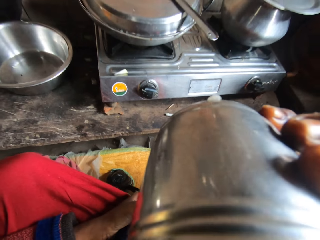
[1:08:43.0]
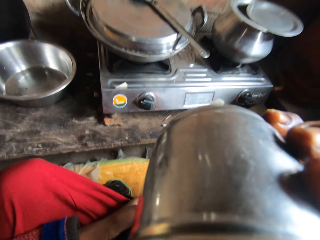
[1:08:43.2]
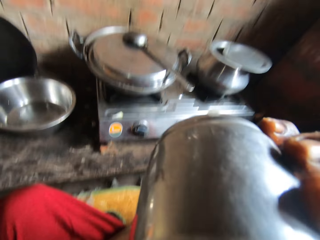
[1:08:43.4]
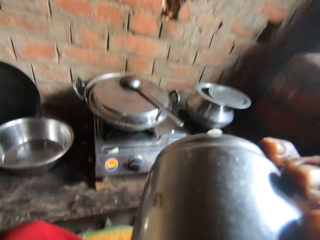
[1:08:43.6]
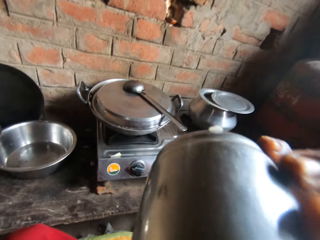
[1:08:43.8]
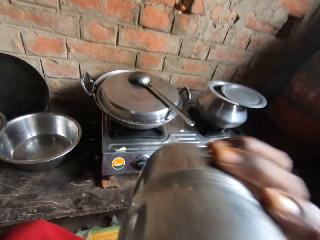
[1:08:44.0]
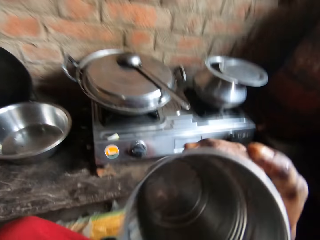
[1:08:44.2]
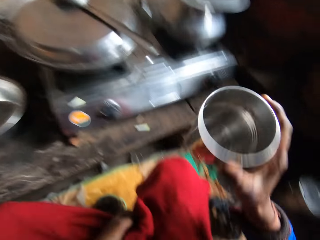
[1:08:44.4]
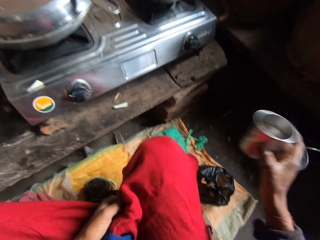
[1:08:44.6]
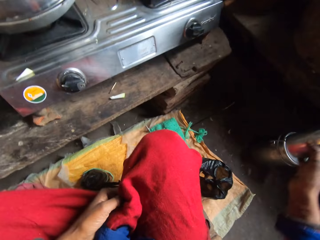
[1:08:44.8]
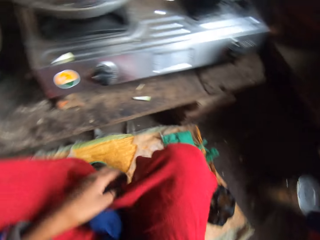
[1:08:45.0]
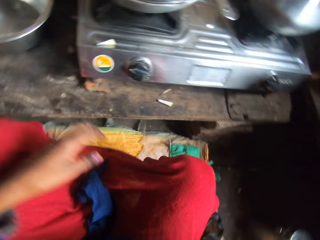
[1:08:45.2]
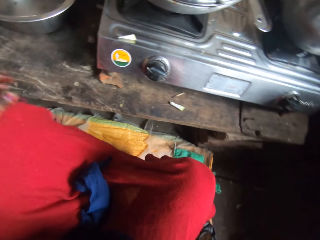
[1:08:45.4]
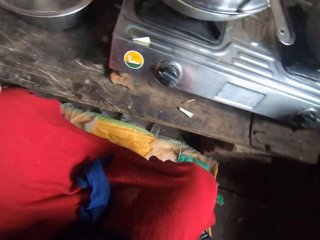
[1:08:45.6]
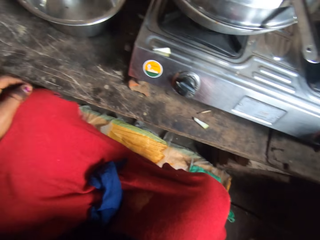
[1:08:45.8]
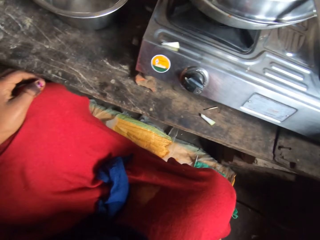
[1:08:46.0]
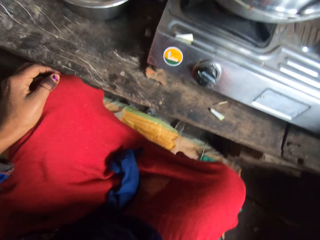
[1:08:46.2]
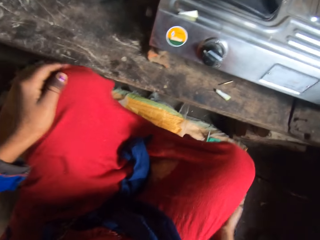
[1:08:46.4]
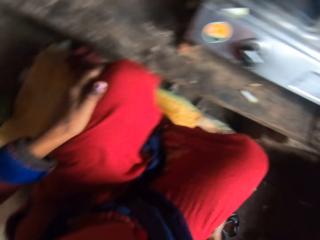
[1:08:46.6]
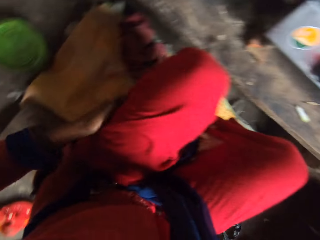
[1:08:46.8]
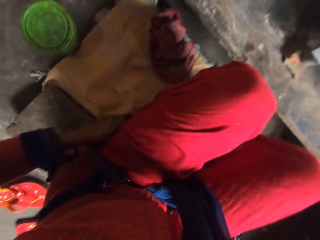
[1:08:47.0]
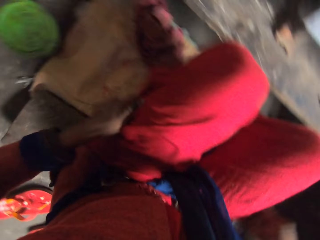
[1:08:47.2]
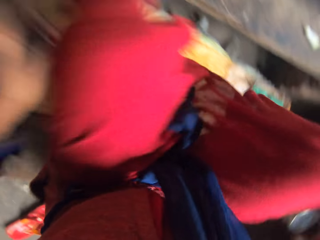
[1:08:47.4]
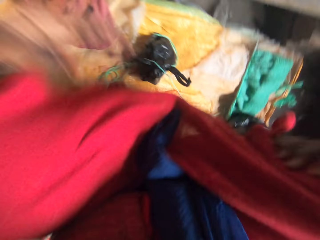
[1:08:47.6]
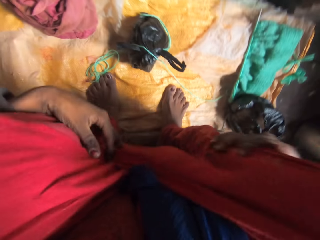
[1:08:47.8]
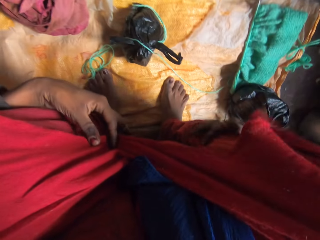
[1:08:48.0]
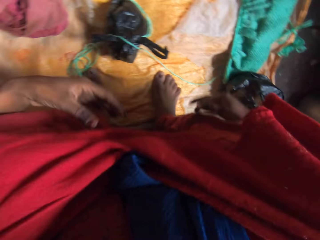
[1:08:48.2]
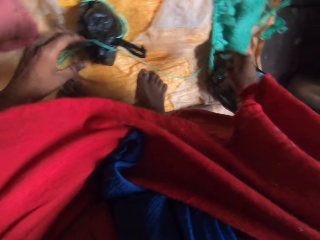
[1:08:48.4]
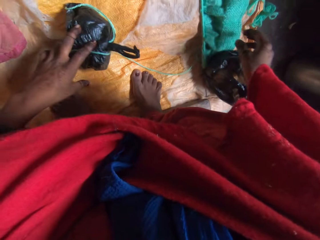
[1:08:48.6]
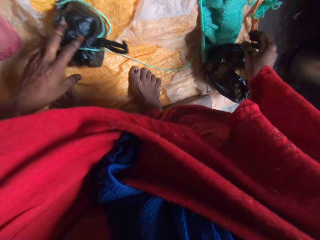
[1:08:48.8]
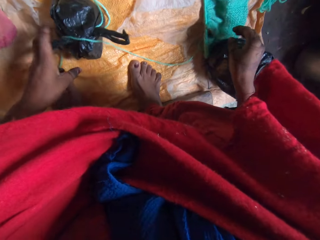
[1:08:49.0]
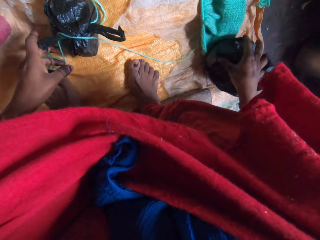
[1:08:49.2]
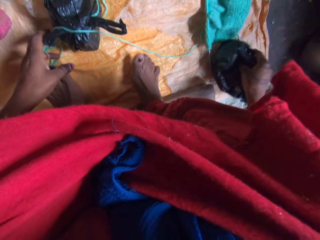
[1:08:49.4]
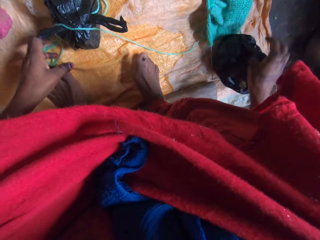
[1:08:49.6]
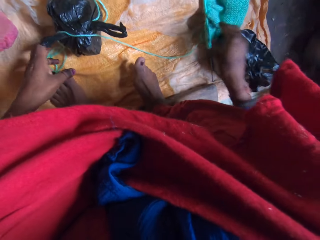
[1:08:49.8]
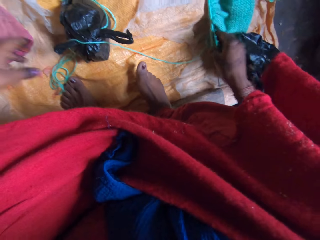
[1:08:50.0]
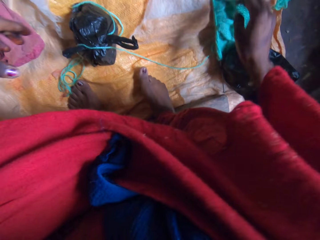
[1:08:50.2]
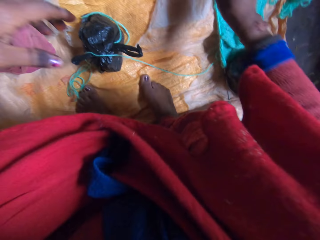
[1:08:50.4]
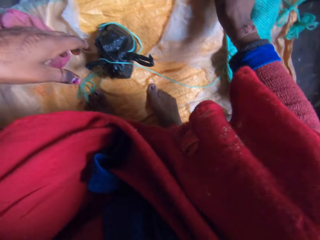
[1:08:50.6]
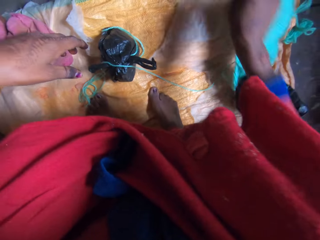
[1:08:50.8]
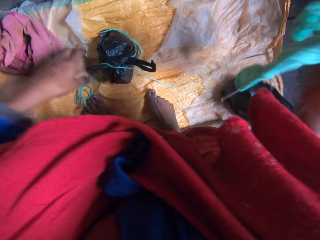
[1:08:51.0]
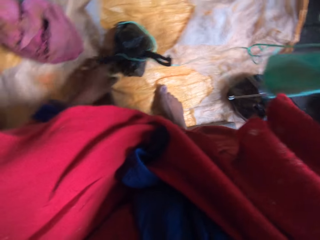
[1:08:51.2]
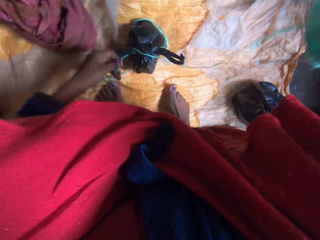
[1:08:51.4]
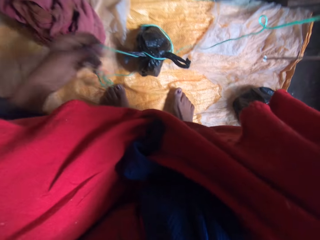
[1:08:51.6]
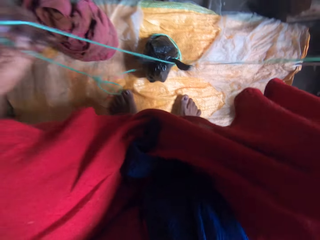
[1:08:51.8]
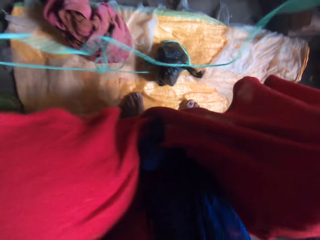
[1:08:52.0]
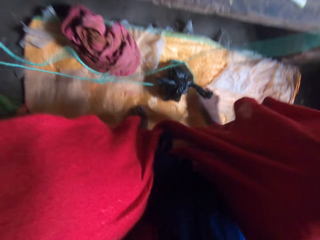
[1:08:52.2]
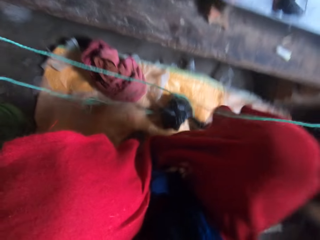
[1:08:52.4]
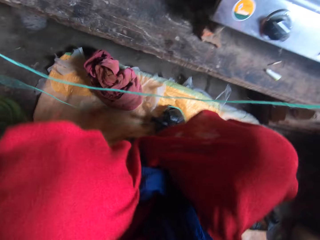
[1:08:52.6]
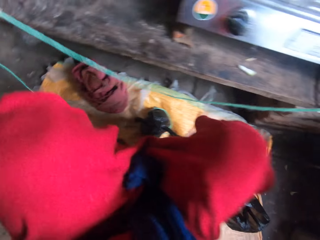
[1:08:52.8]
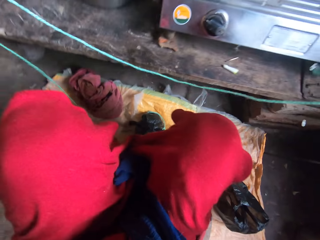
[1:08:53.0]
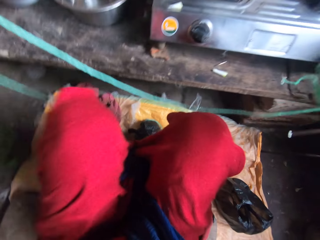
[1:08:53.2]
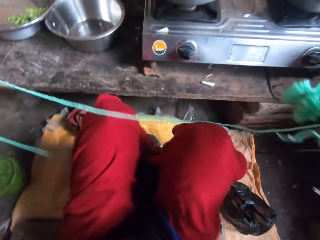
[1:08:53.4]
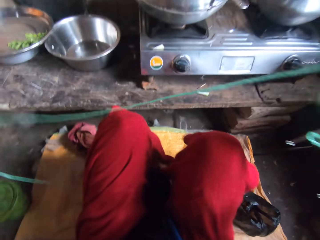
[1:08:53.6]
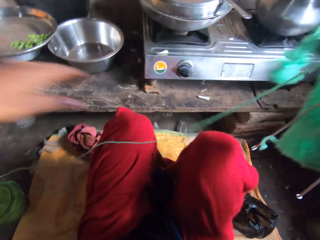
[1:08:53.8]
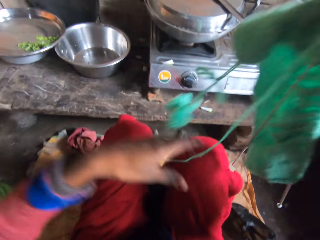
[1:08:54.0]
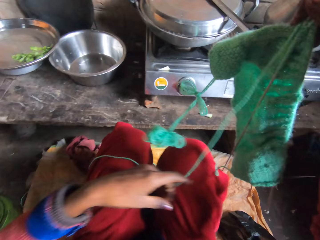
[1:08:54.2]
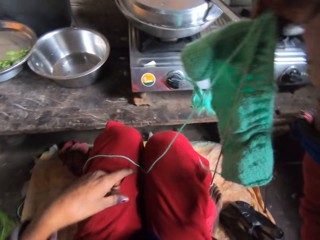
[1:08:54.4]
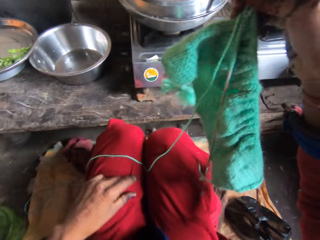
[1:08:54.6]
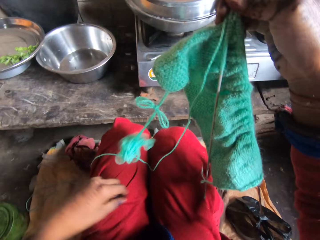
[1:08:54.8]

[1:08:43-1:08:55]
The camera wearer places the cup aside. She wipes her hands on her cloth. She looks around. She touches the nylon on the floor. She picks up the yarn or garment from the floor.

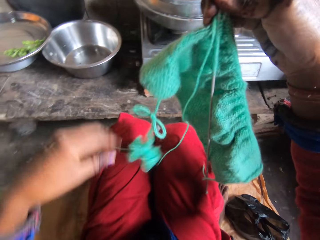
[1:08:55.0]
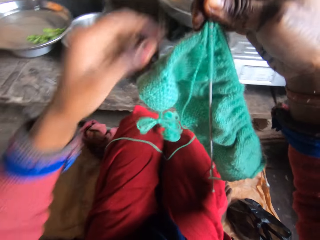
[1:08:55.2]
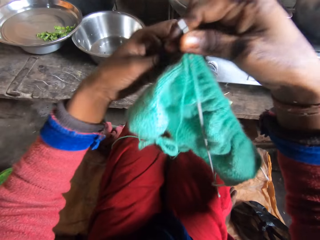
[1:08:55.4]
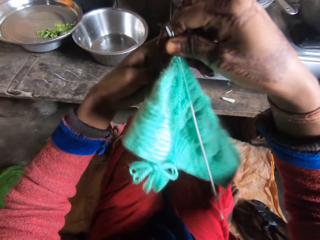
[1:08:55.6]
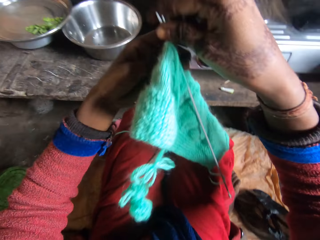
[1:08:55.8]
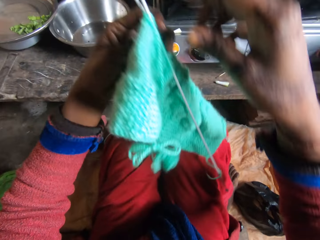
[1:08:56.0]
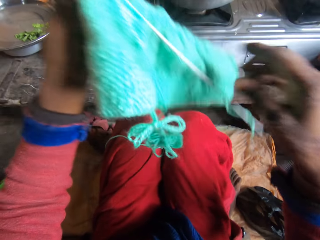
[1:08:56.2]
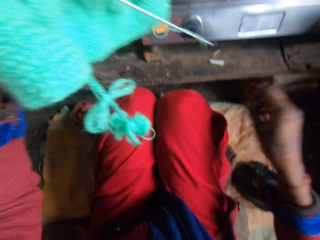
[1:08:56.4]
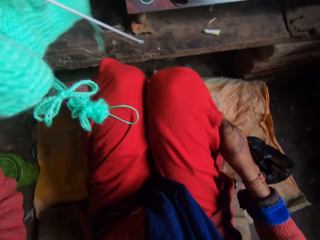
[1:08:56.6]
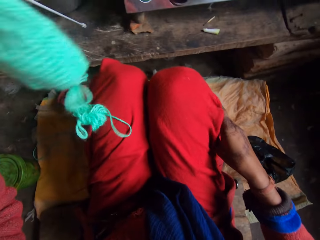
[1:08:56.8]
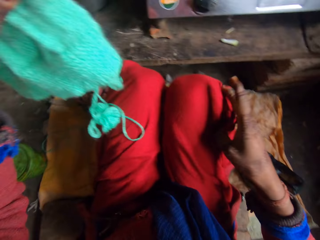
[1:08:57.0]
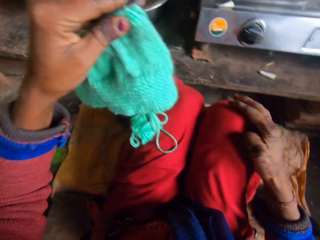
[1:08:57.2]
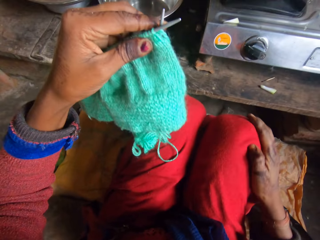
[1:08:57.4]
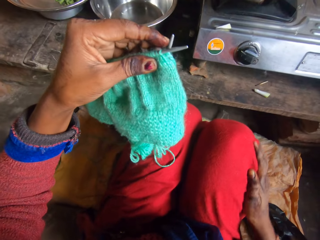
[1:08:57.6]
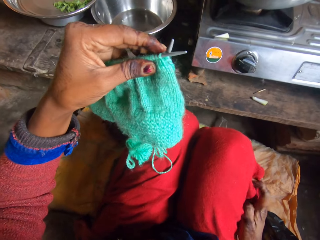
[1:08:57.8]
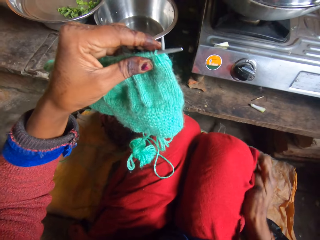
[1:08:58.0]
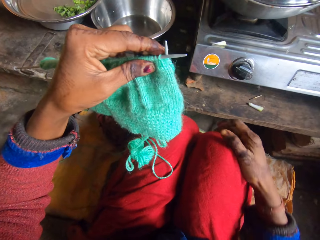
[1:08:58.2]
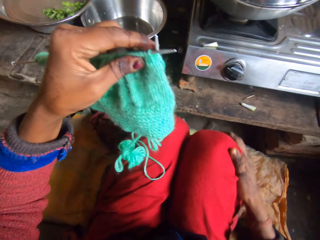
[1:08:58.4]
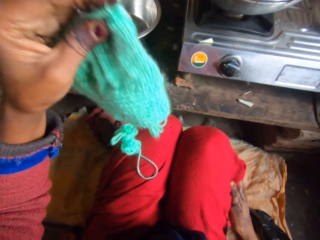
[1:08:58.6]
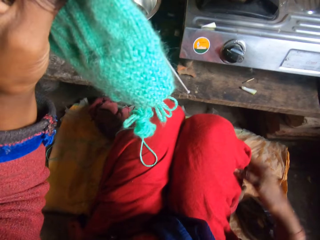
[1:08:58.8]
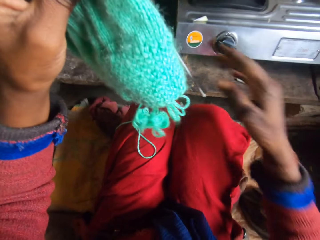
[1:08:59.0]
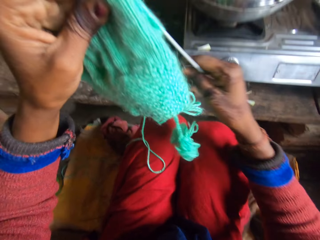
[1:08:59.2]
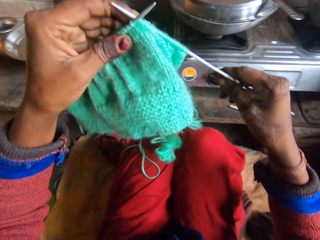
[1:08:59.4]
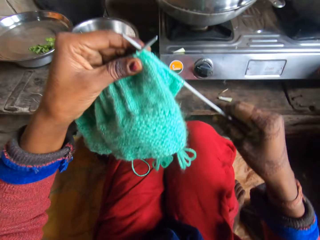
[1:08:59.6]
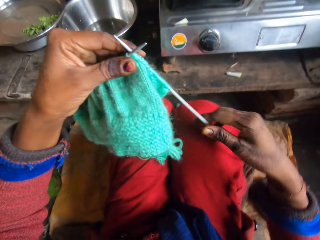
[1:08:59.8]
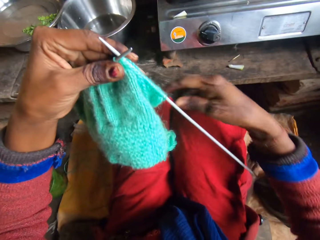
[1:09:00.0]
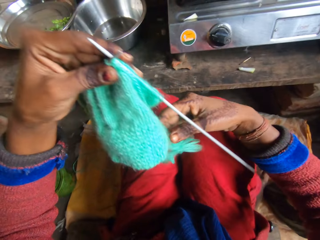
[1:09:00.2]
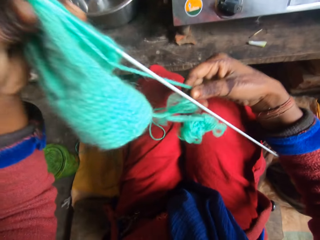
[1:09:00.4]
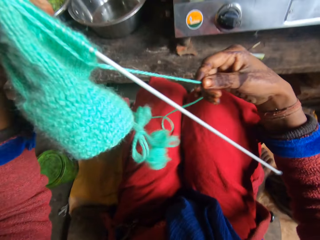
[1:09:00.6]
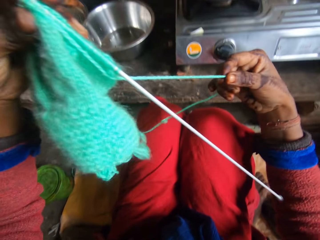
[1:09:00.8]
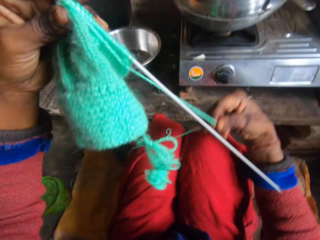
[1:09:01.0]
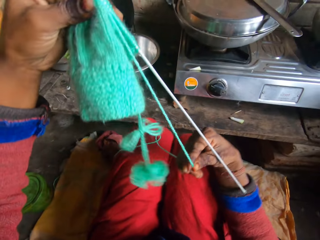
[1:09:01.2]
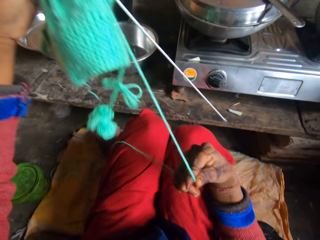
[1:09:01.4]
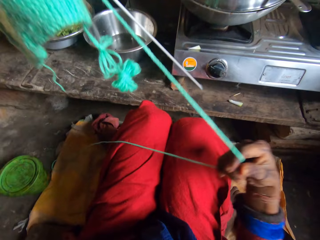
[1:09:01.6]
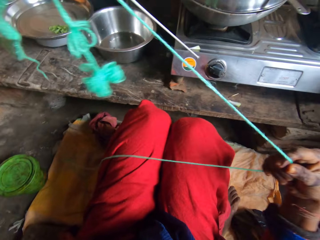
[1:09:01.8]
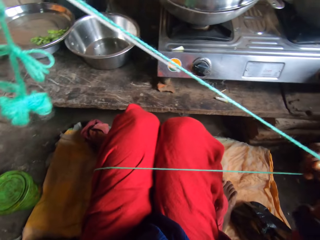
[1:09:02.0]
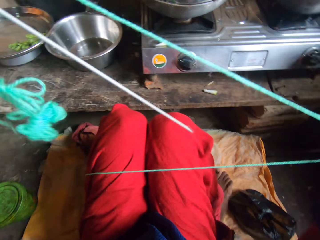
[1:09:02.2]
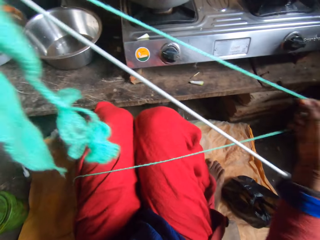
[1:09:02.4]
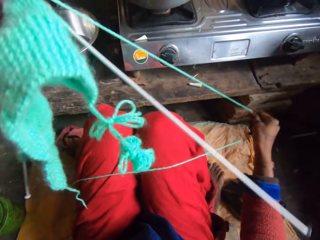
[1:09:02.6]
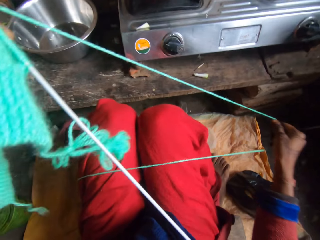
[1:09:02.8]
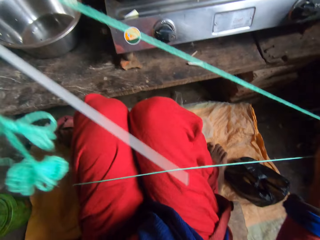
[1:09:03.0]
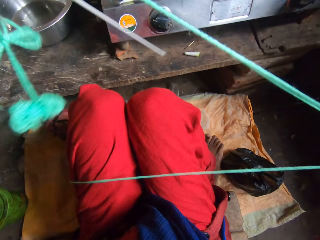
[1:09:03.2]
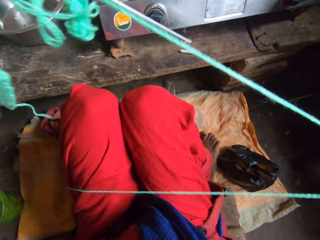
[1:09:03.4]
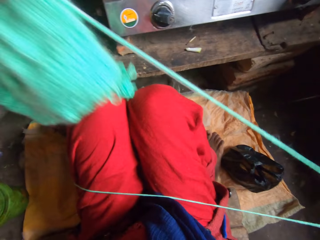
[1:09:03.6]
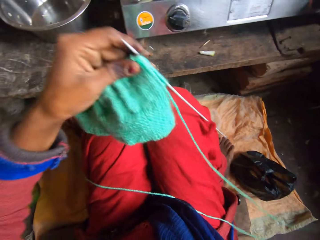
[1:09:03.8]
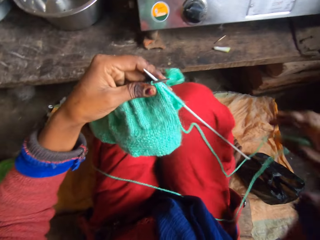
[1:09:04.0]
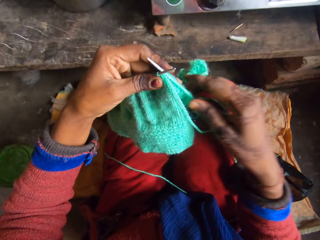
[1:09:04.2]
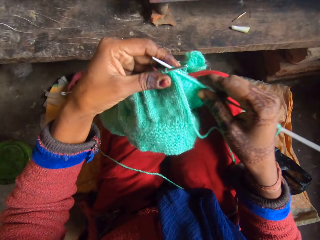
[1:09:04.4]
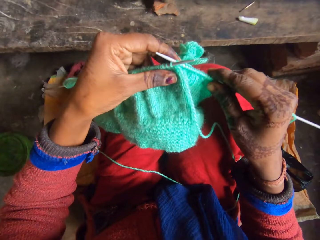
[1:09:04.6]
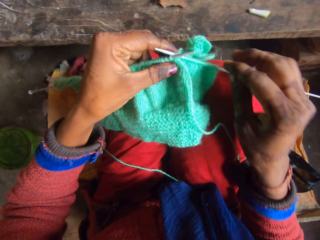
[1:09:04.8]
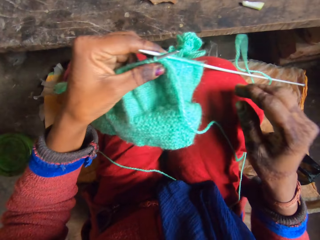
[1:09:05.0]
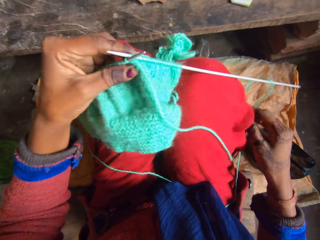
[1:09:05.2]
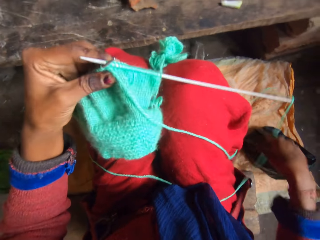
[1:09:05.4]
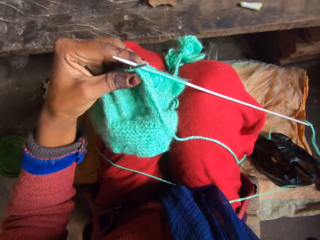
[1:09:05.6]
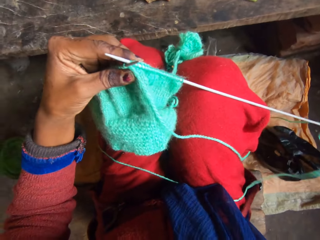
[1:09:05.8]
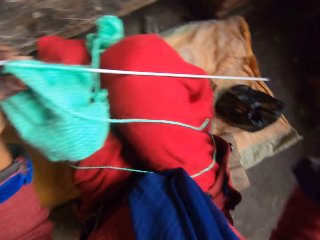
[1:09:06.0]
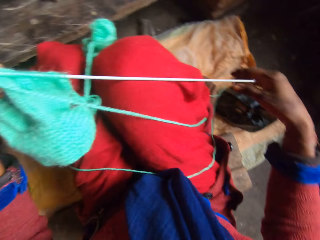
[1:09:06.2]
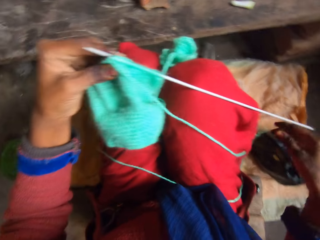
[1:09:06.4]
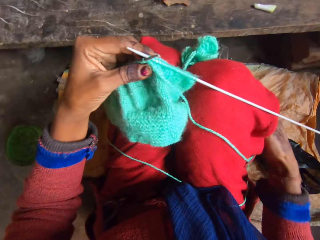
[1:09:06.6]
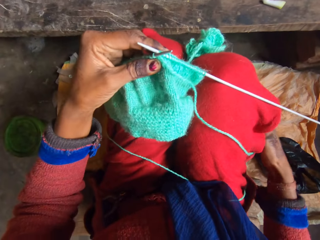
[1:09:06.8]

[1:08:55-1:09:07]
The camera wearer speaks. She cleans her left hand on her cloth. She speaks. She stretches the yarn. She pulls the yarn. She drops the yarn on her lap.
